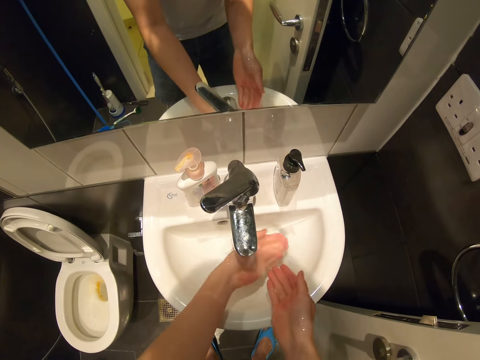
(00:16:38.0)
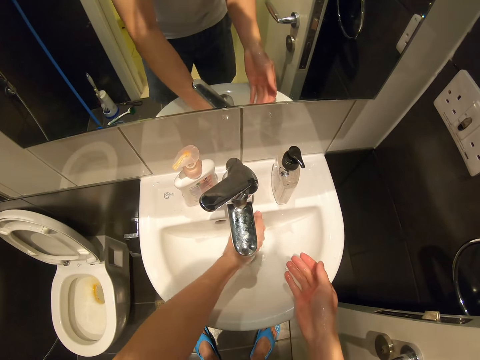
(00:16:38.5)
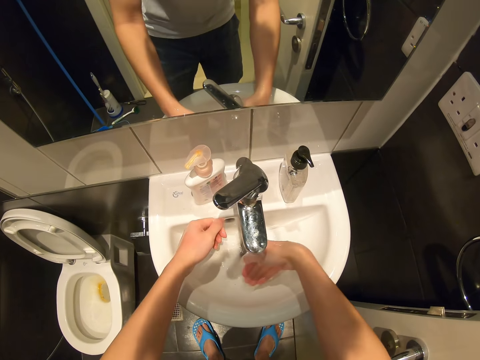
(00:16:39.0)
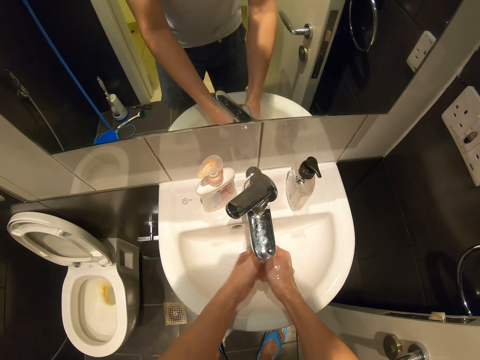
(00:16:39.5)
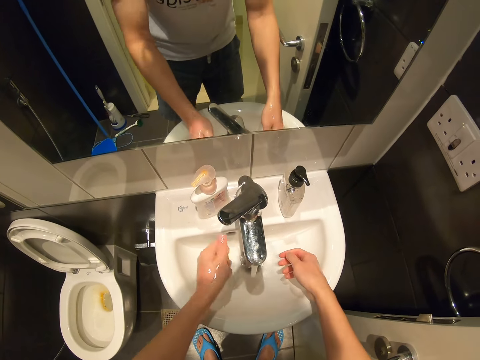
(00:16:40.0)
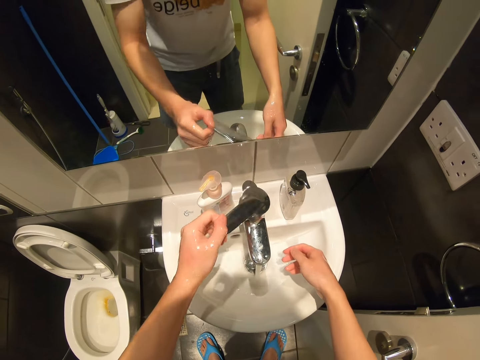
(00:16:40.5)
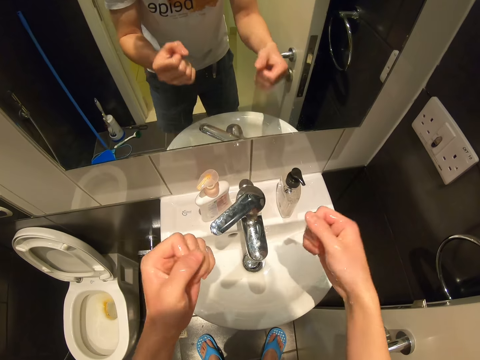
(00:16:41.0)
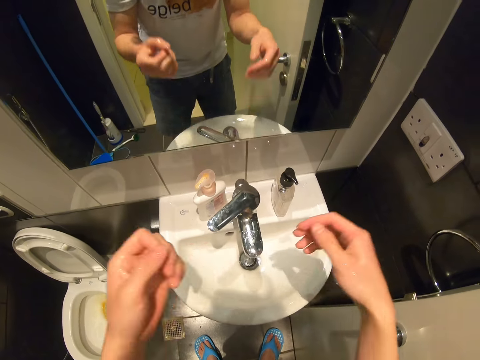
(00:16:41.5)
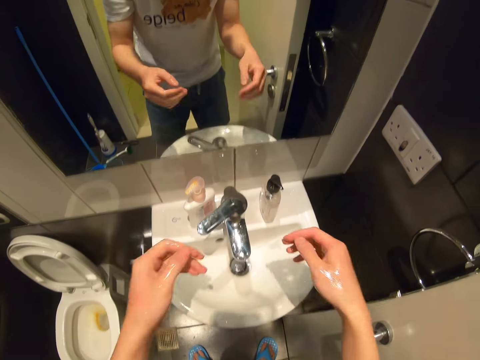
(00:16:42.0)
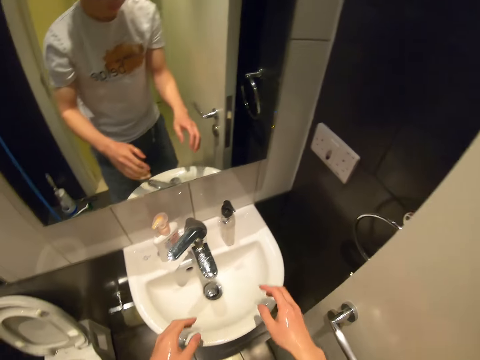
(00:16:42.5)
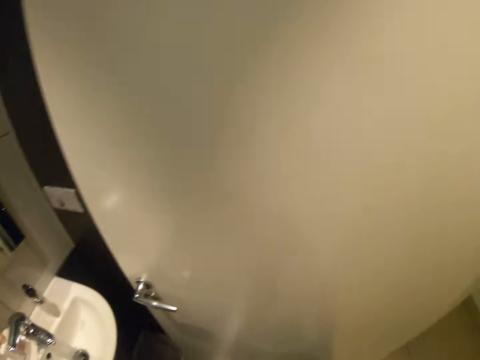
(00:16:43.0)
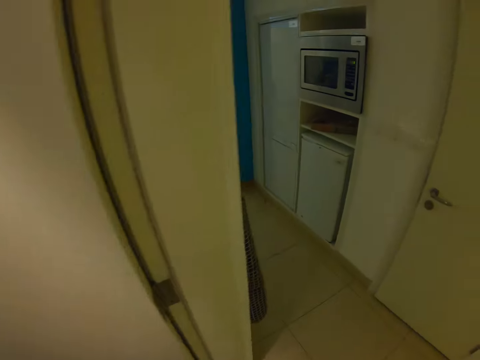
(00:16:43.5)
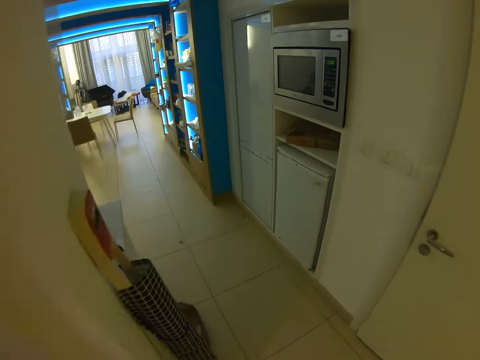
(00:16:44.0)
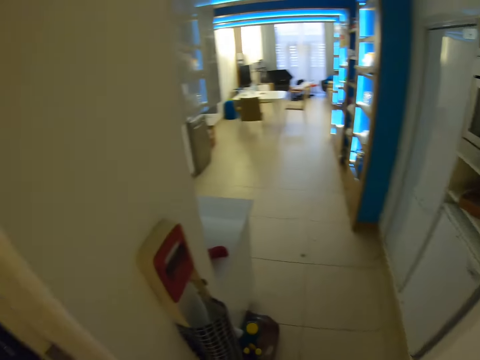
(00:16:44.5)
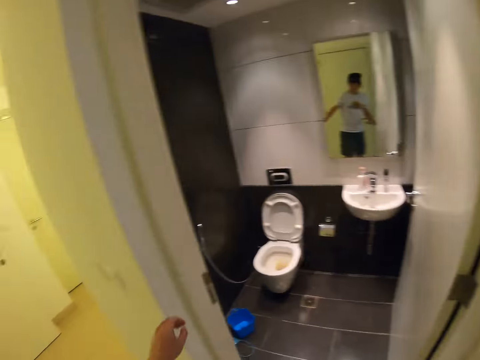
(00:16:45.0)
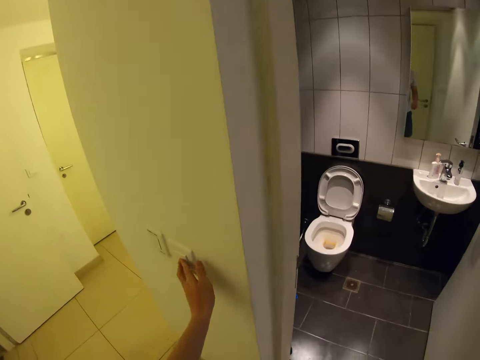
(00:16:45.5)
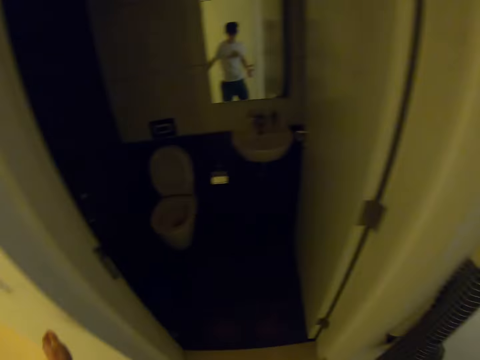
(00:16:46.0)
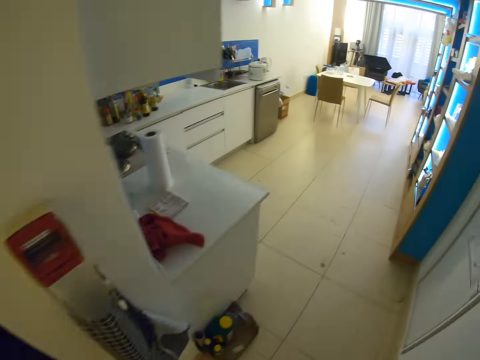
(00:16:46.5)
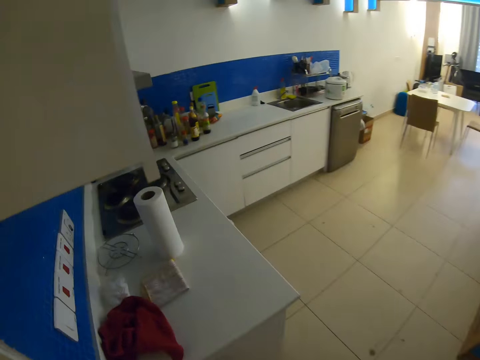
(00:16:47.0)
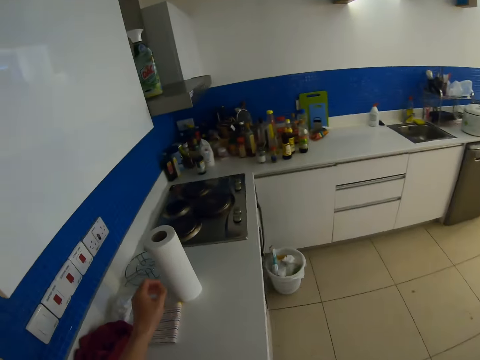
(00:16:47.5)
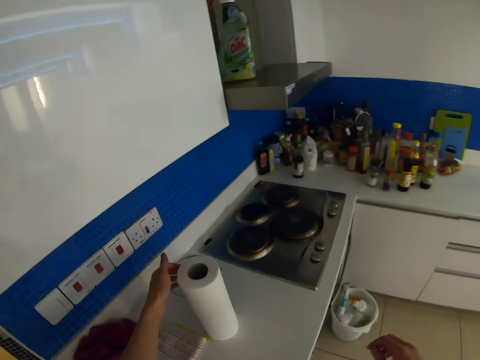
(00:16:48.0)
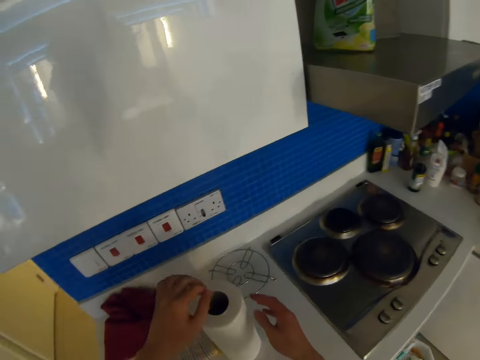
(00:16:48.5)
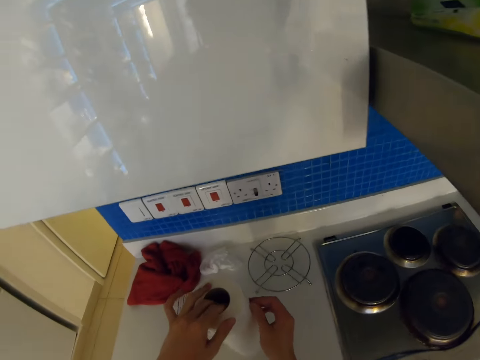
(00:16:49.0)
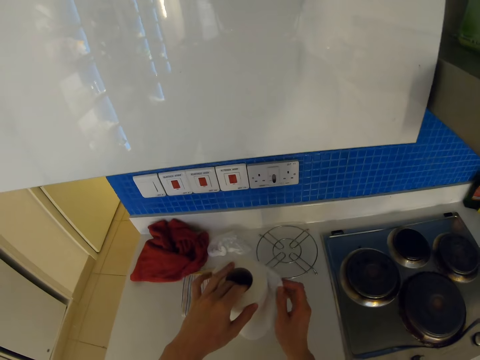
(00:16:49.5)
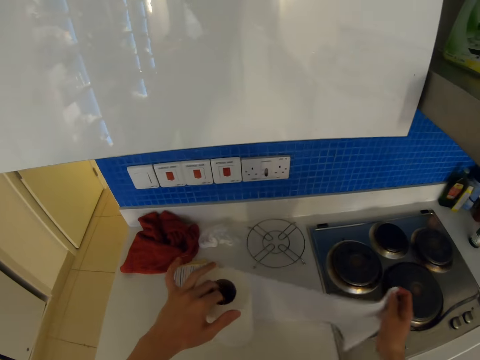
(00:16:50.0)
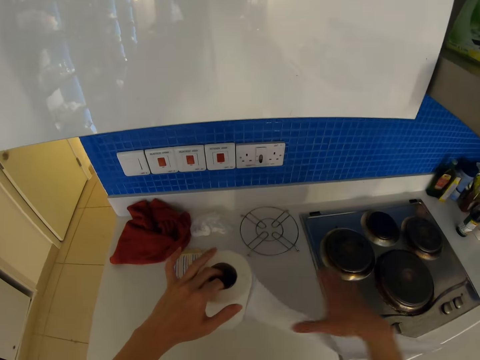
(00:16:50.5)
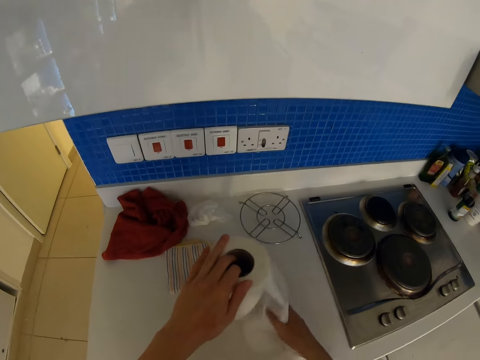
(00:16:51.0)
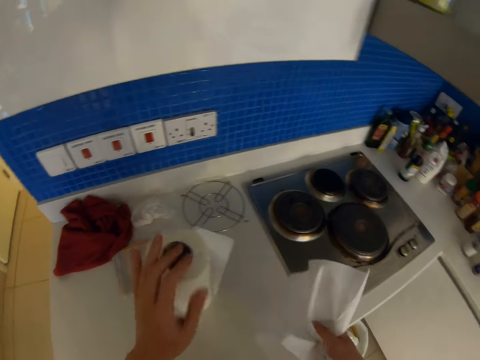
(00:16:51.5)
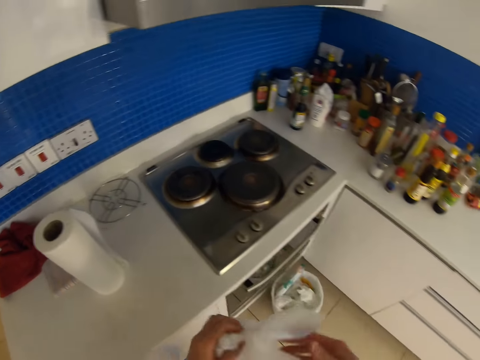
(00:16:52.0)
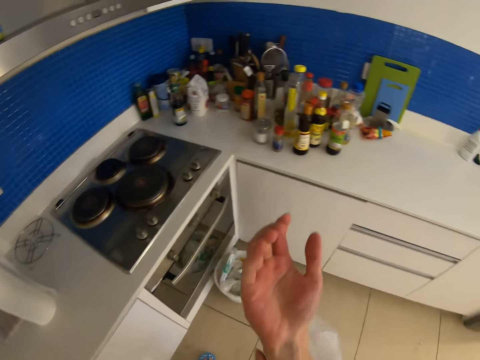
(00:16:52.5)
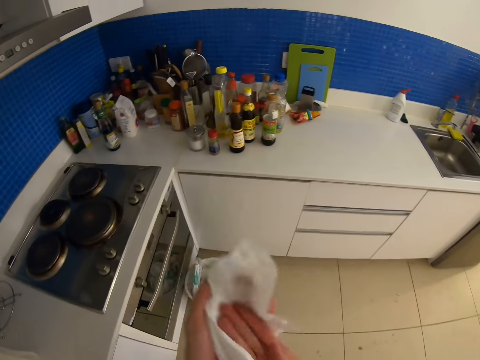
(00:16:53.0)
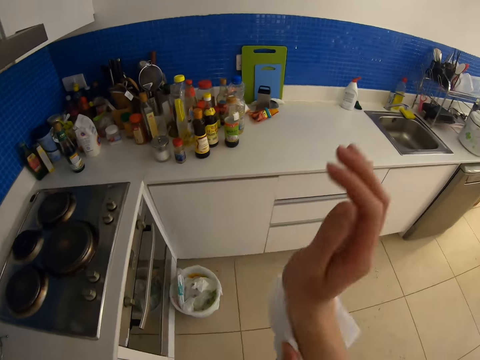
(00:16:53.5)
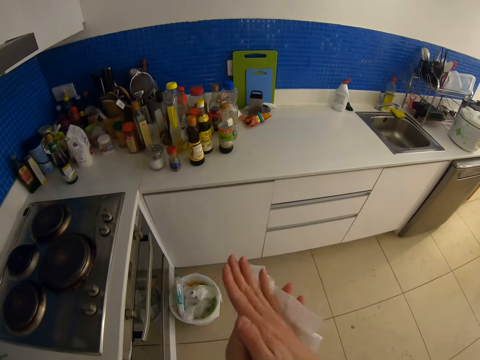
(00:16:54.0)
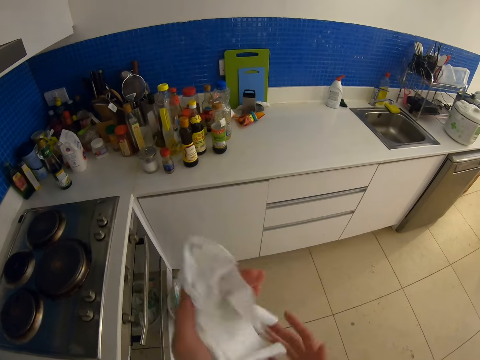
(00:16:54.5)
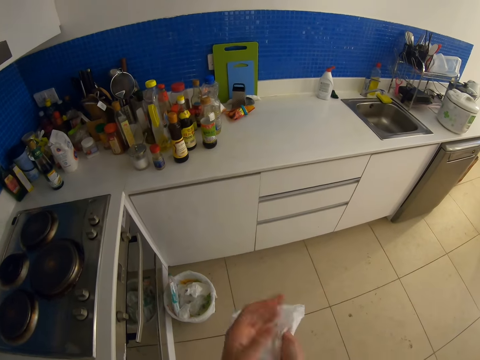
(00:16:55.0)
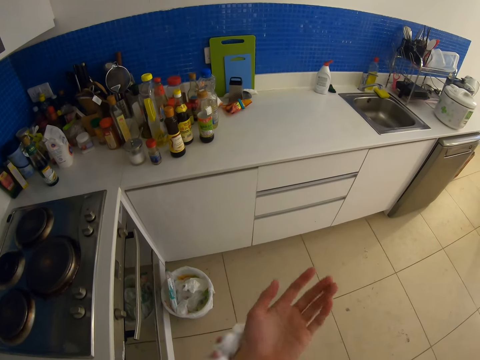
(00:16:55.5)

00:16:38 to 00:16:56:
The camera wearer turns off the tap. He shakes water off his hands. He walks out of the washroom. He turns off the lights. He walks to the kitchen. He takes a paper towel from the counter. He wipes his hand with the paper towel.

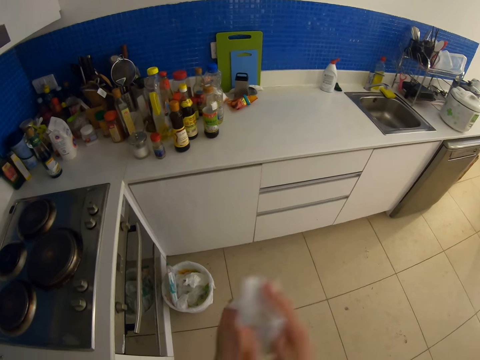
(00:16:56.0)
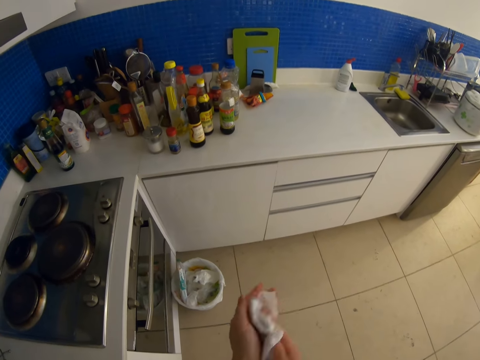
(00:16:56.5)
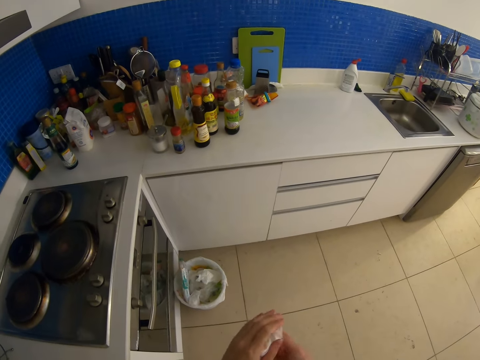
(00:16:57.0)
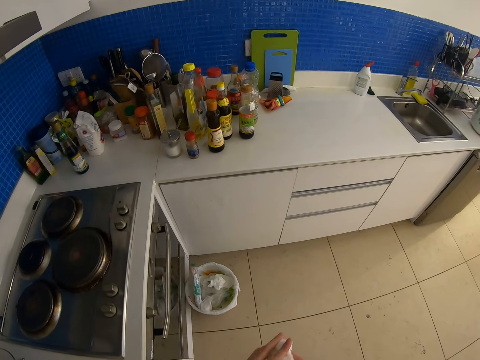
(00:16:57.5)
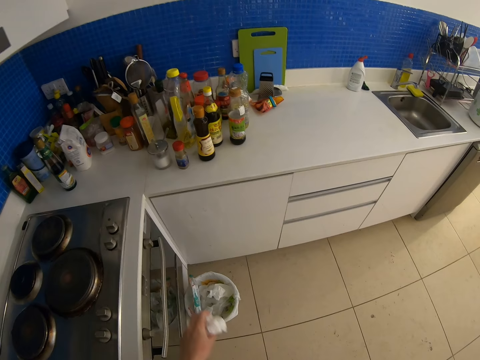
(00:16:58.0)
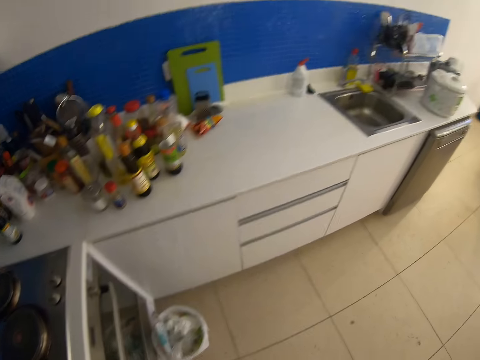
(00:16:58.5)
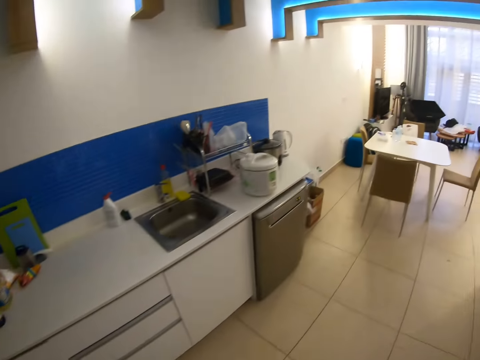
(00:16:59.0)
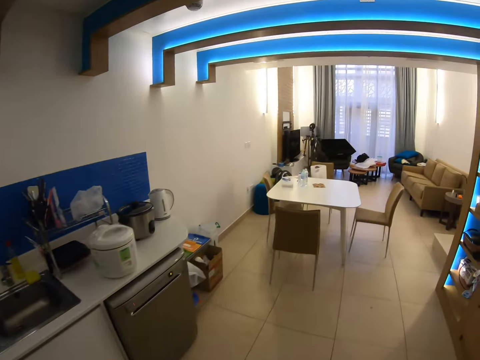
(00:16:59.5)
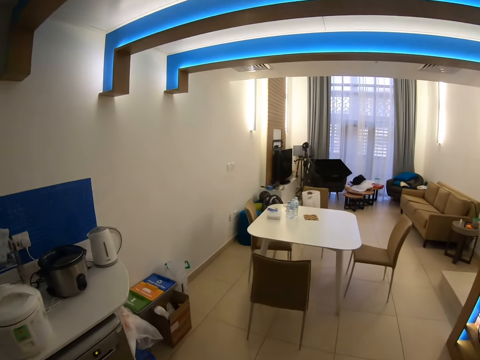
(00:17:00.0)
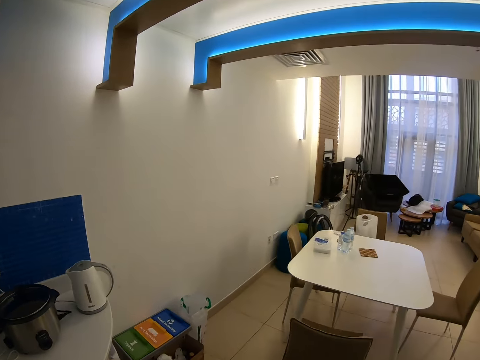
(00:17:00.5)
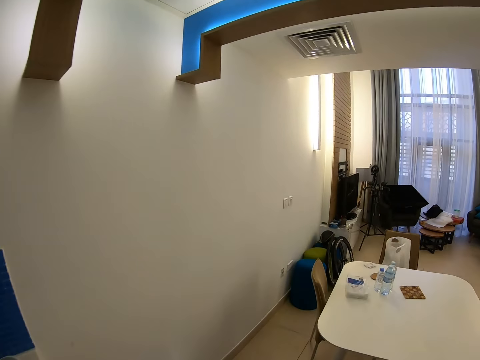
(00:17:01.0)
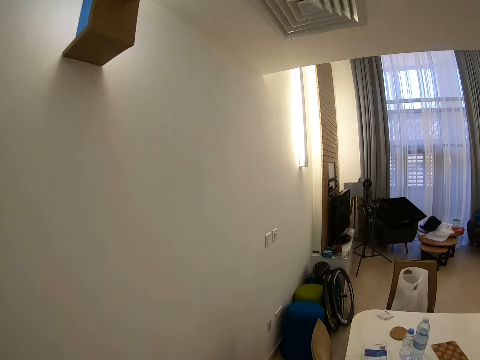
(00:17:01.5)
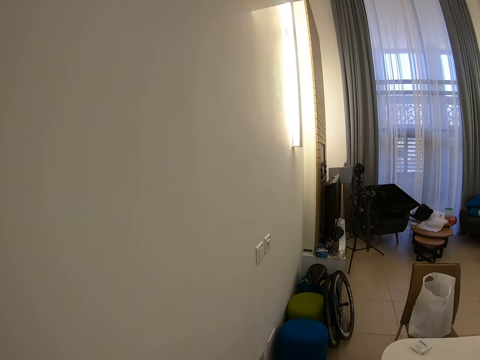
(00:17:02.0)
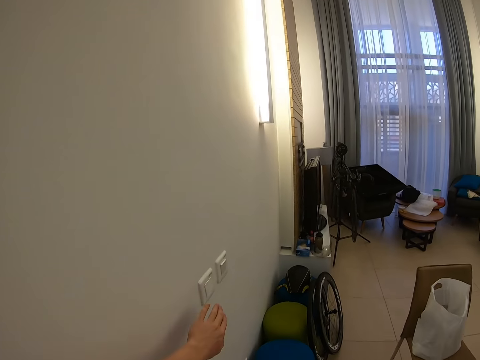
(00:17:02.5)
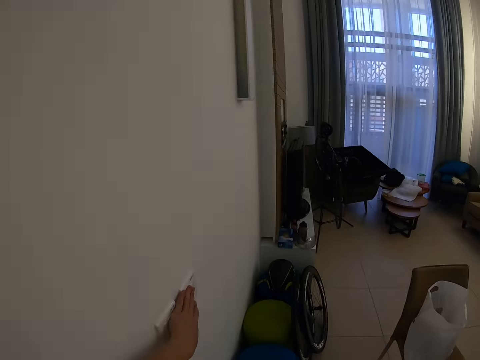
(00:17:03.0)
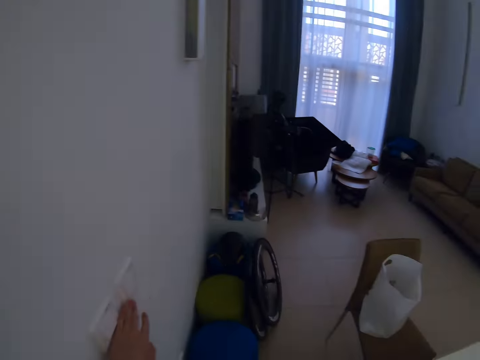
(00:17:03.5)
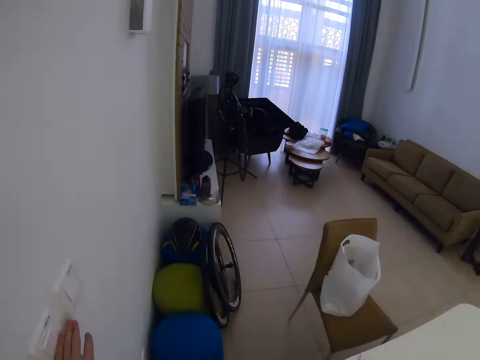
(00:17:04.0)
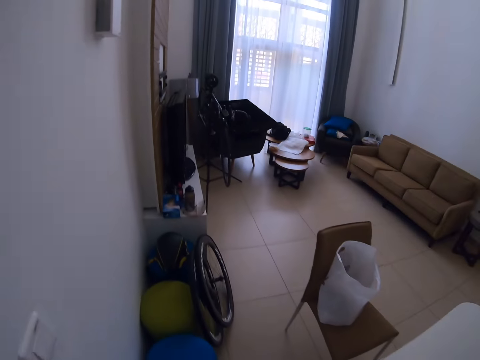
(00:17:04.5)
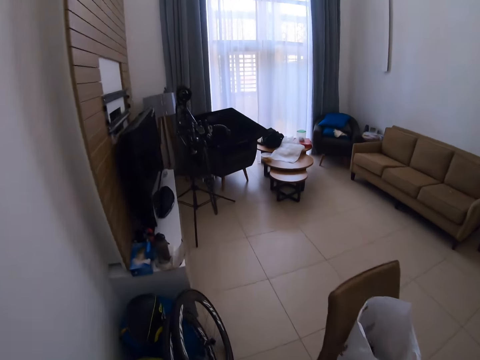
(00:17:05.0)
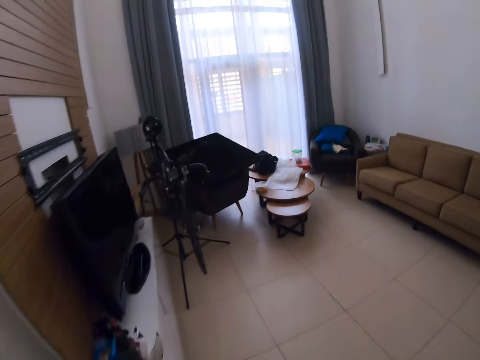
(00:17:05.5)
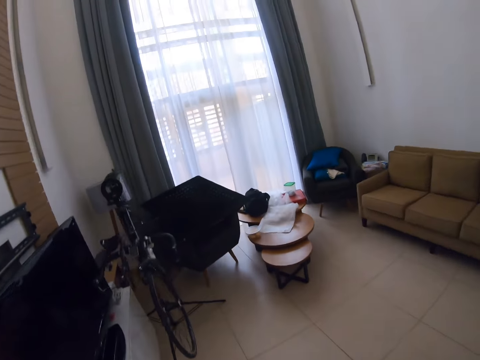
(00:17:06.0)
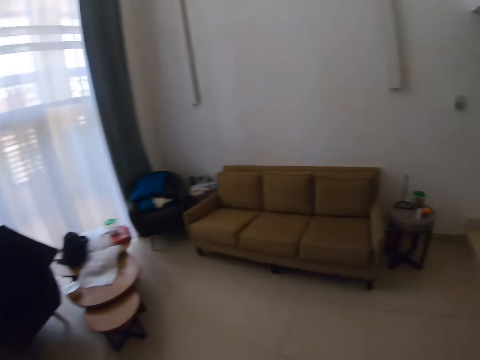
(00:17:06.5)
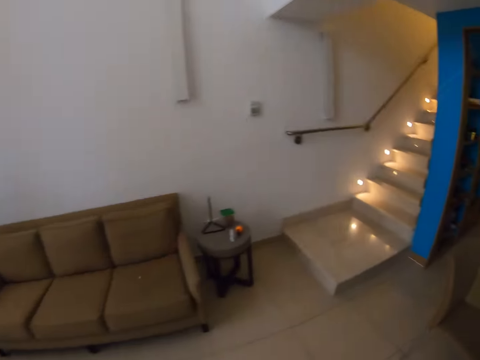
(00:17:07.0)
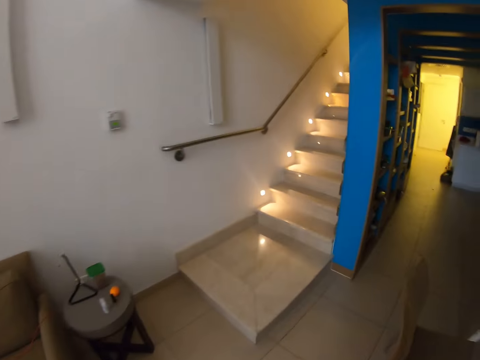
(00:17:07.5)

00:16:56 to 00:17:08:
The camera wearer drops the paper towel in the dustbin. They walk to the sitting room. They turn off the lights. They walk up the stairs.
